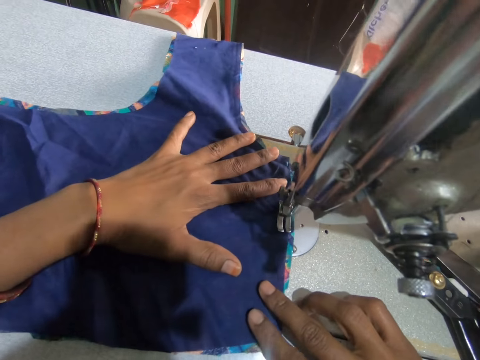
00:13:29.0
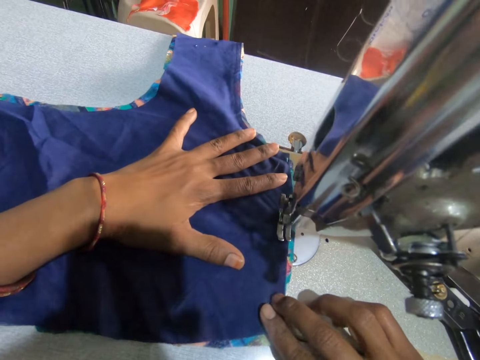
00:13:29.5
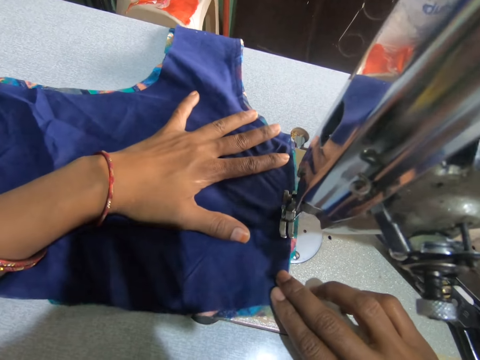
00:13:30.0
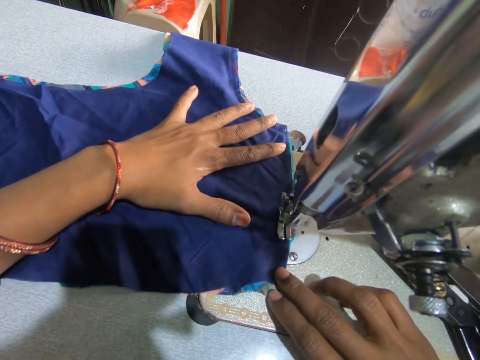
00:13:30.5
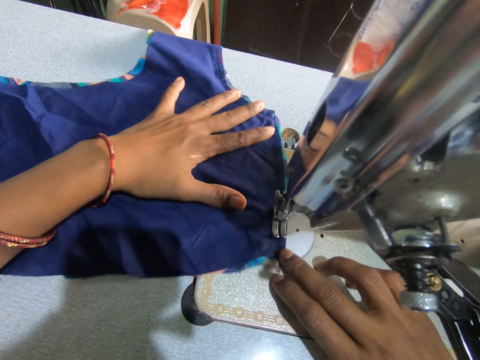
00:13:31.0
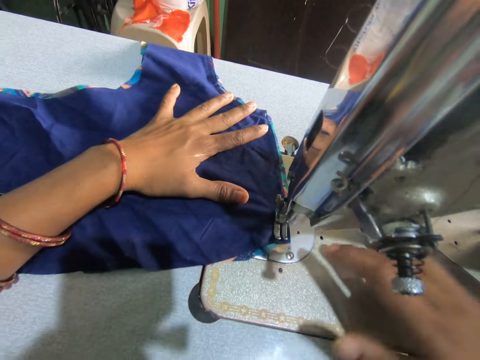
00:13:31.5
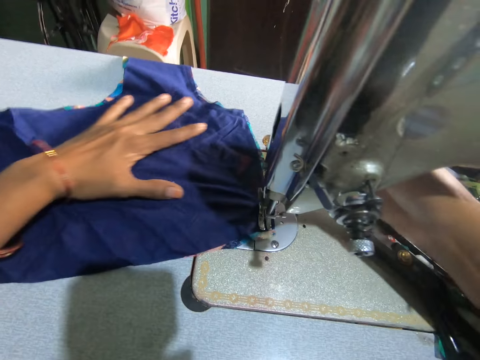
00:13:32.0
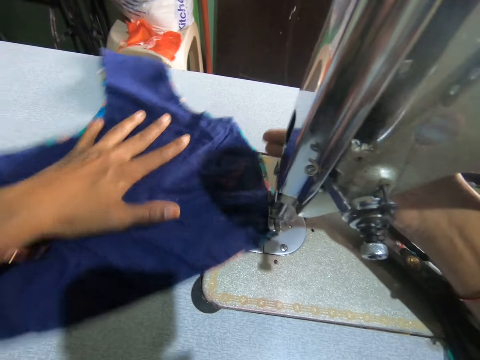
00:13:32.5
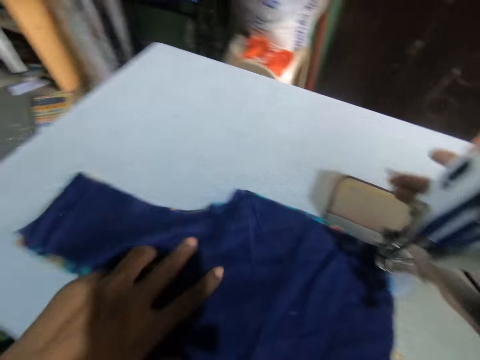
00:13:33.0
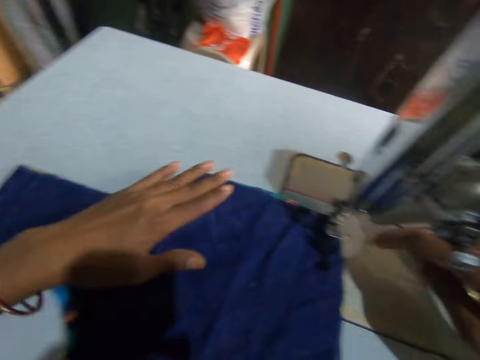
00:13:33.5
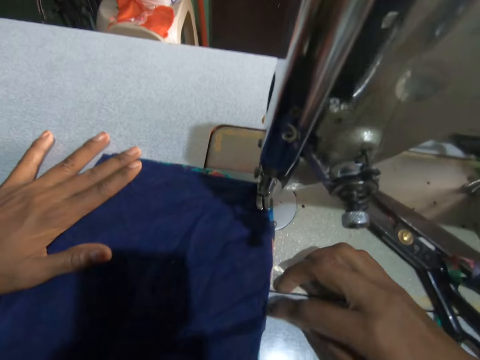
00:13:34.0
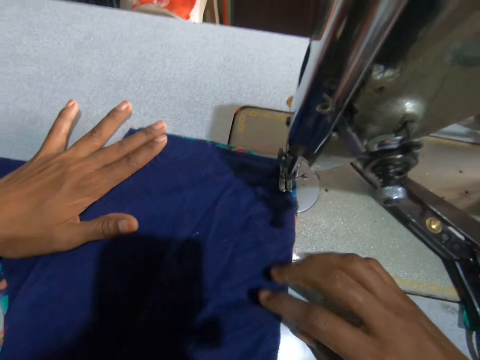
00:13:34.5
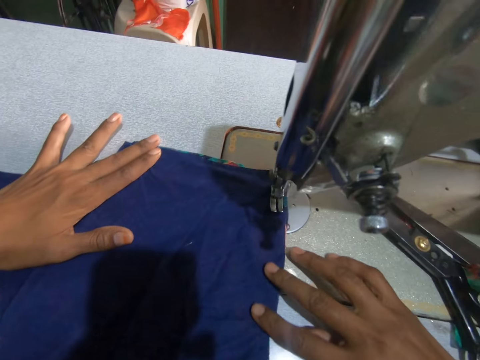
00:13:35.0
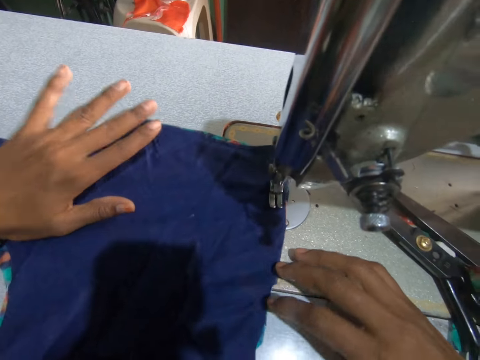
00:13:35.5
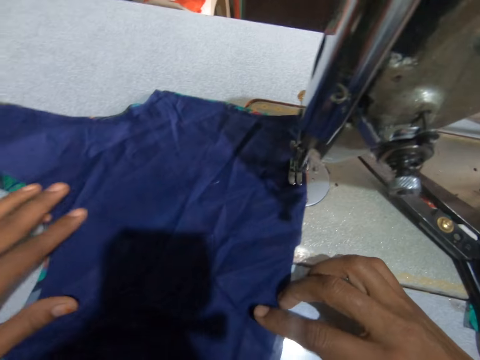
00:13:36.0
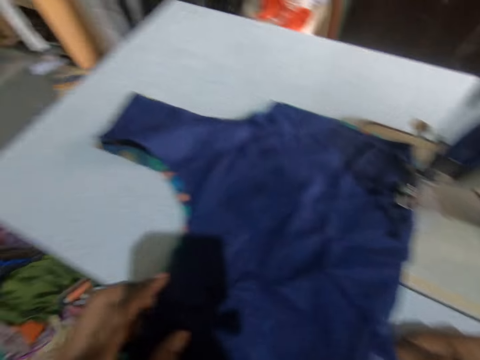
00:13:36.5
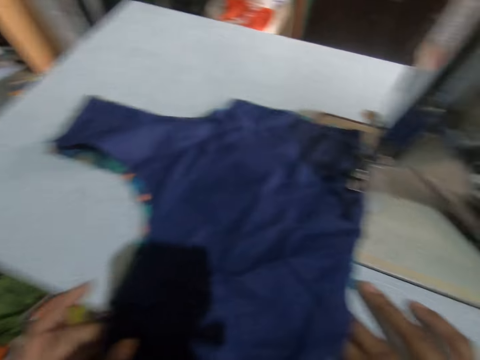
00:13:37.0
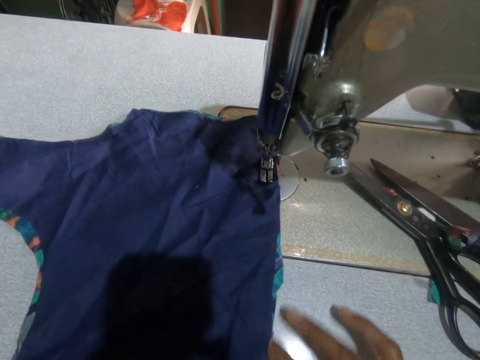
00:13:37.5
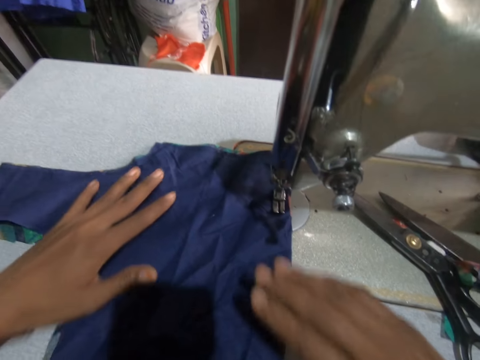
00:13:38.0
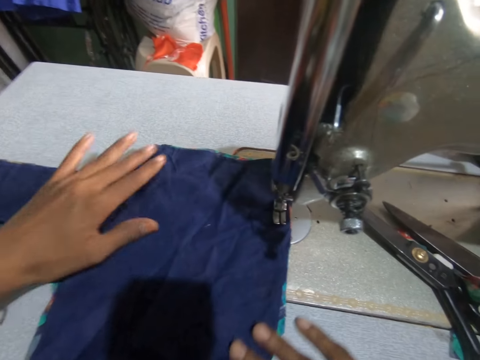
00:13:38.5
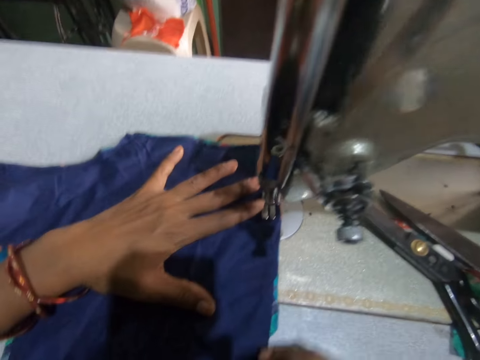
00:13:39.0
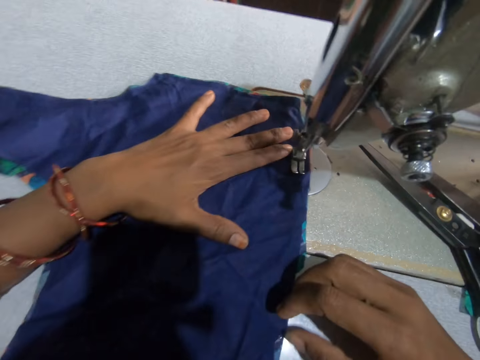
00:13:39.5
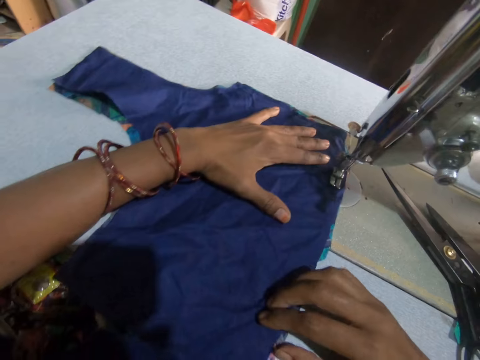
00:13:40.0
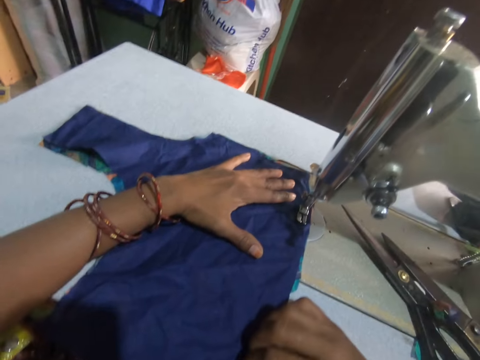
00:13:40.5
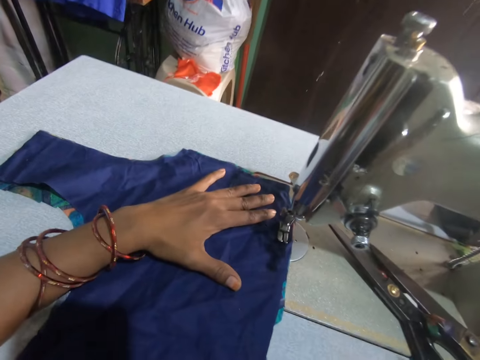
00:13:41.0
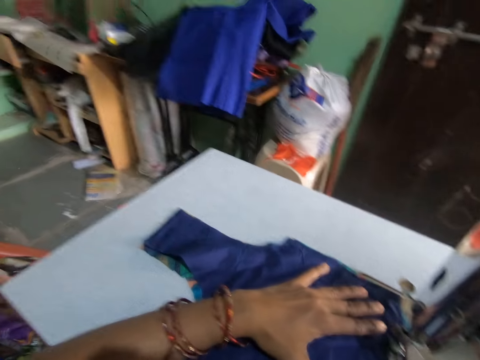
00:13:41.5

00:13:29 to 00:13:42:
The camera wearer sews the fabric. They position the needle. They turn the material. They continue to sew the material. They stretch the fabric.

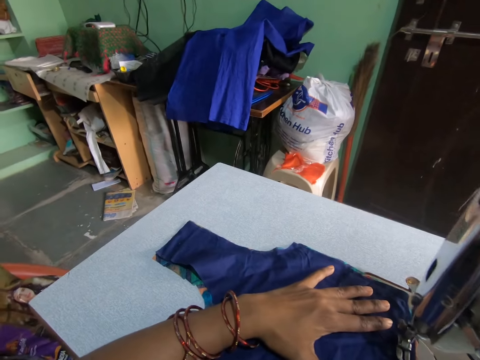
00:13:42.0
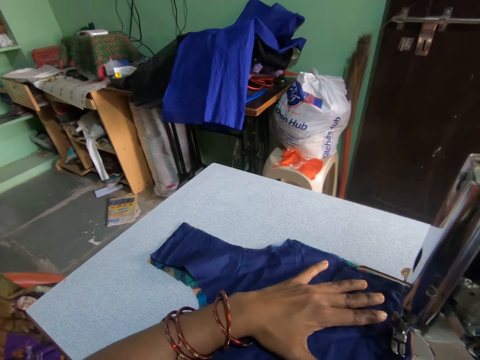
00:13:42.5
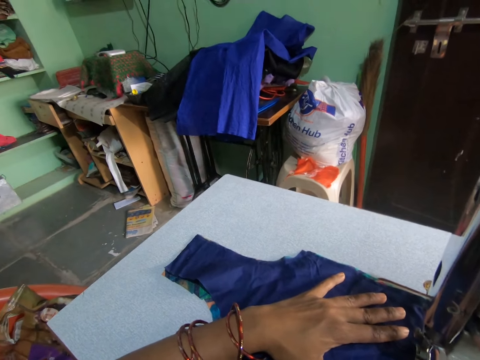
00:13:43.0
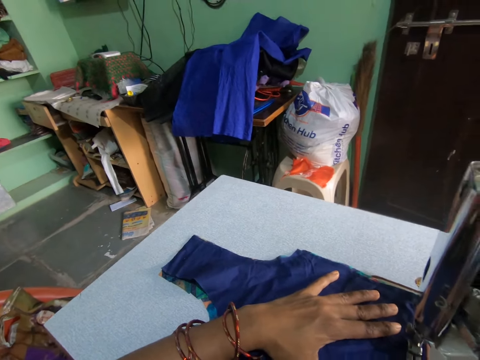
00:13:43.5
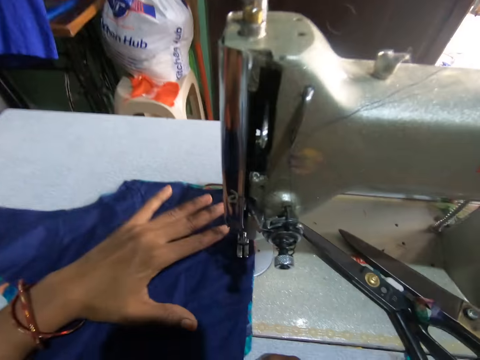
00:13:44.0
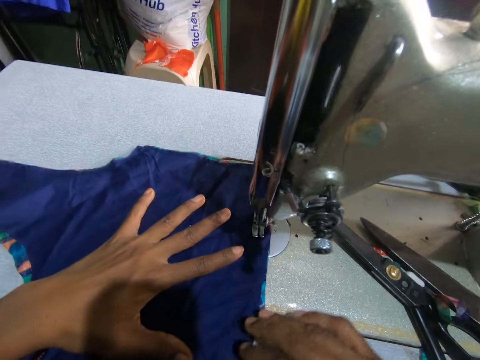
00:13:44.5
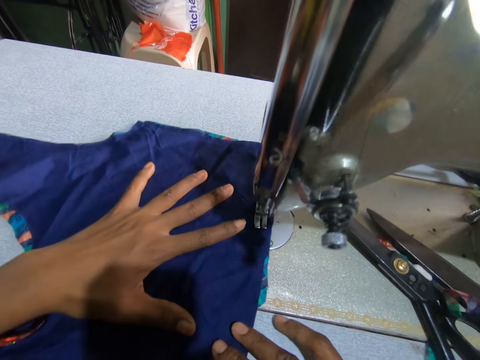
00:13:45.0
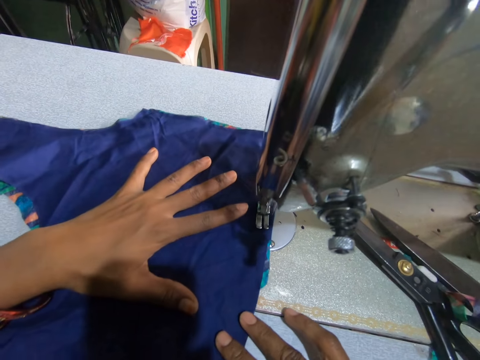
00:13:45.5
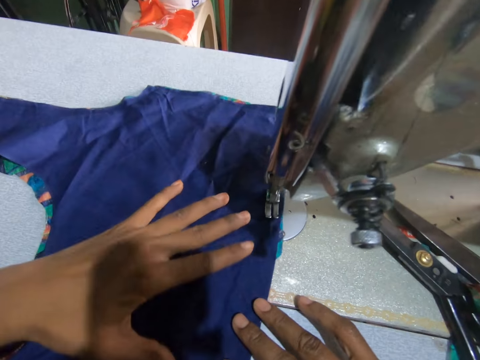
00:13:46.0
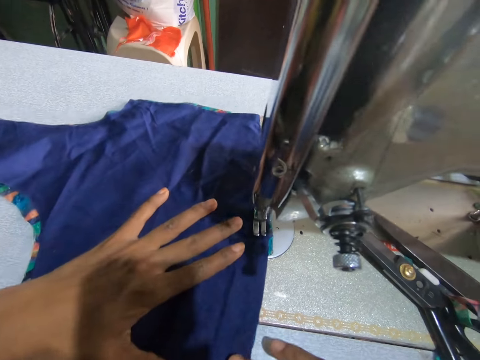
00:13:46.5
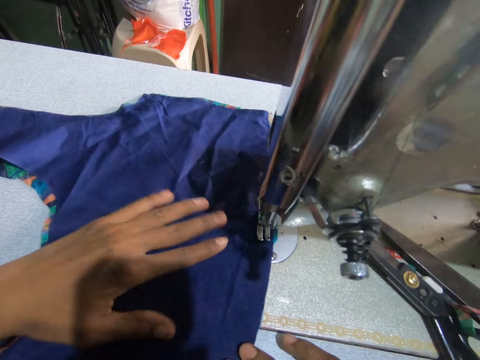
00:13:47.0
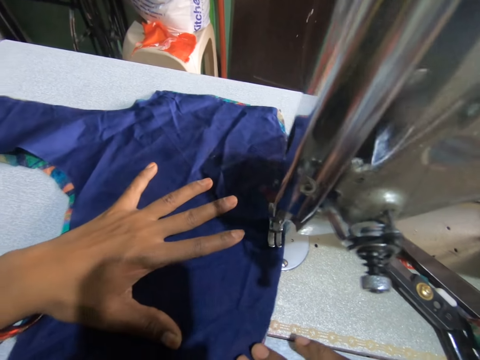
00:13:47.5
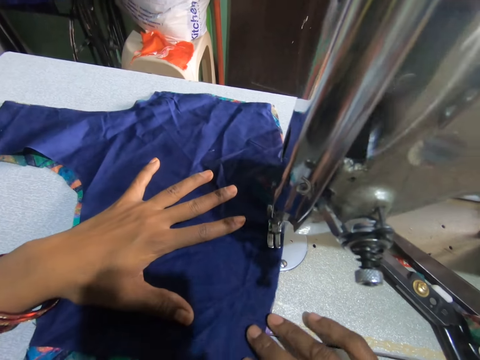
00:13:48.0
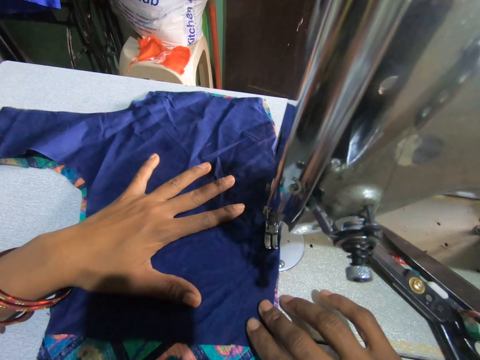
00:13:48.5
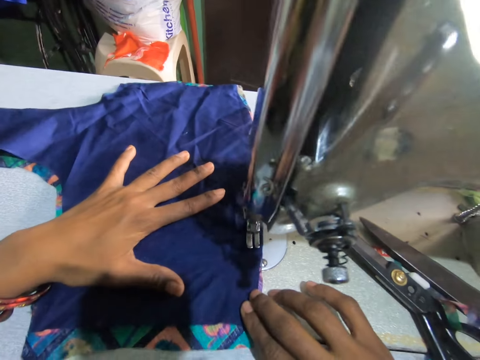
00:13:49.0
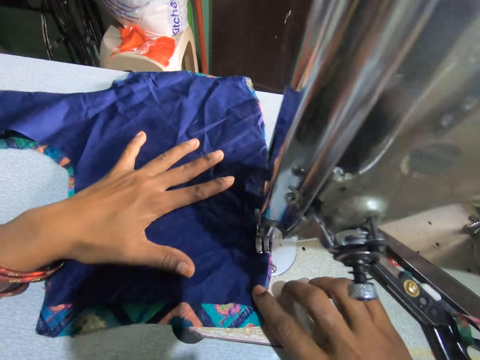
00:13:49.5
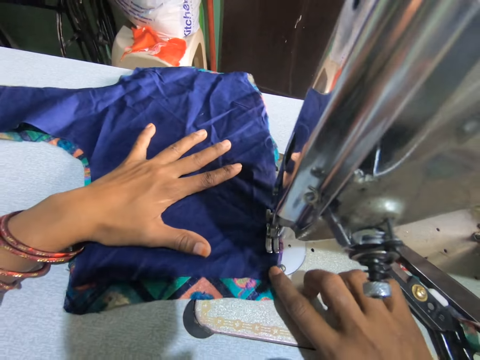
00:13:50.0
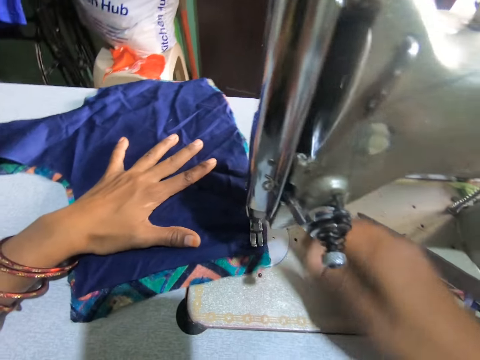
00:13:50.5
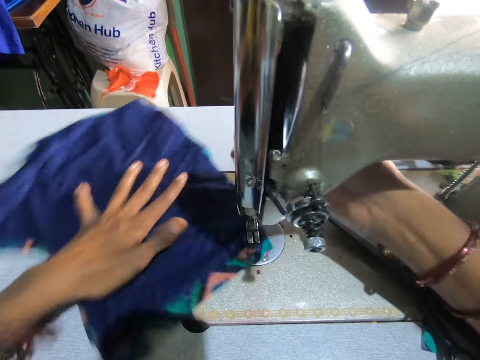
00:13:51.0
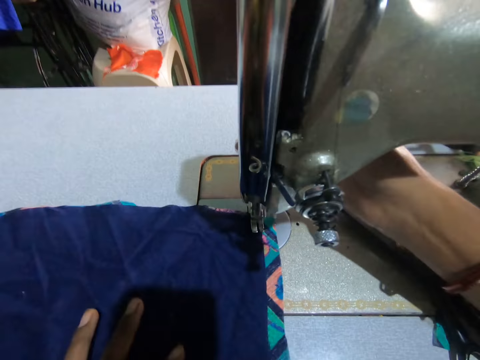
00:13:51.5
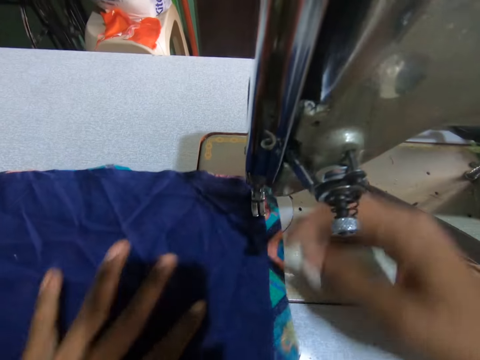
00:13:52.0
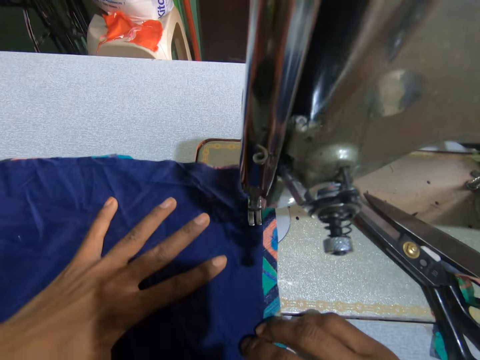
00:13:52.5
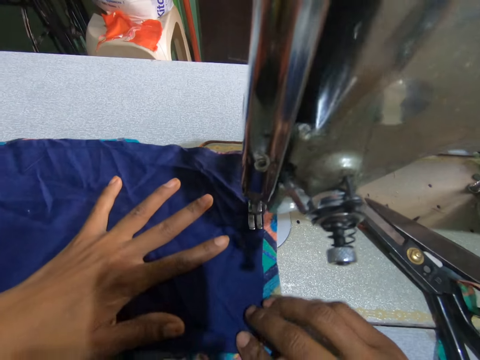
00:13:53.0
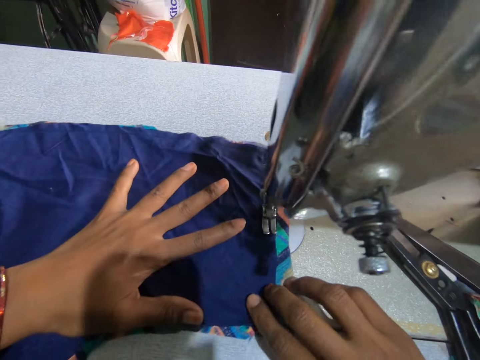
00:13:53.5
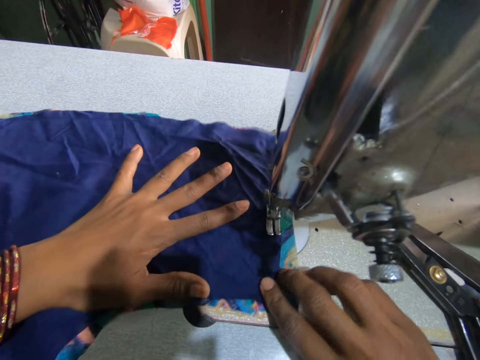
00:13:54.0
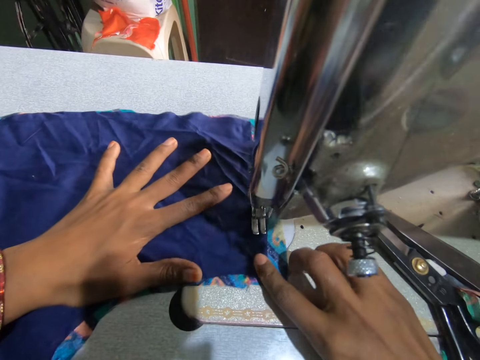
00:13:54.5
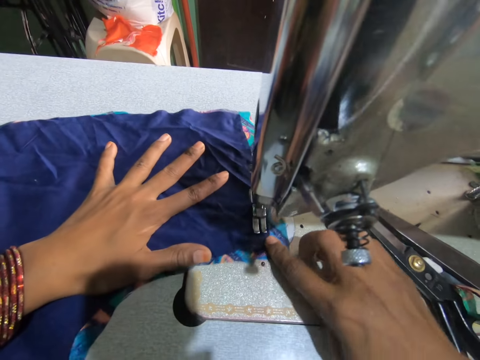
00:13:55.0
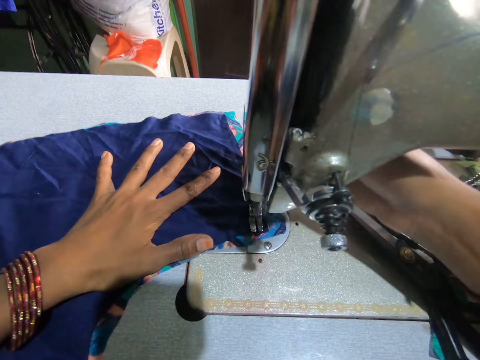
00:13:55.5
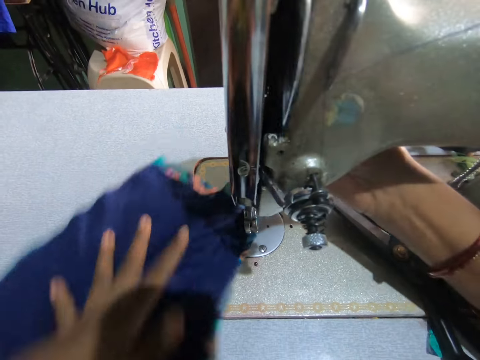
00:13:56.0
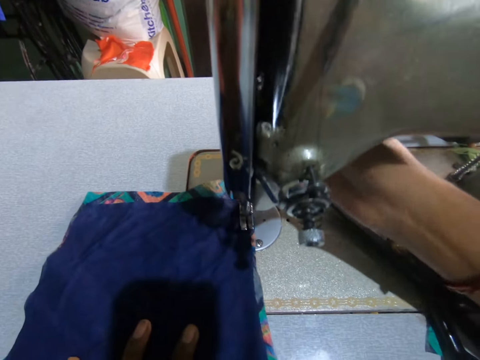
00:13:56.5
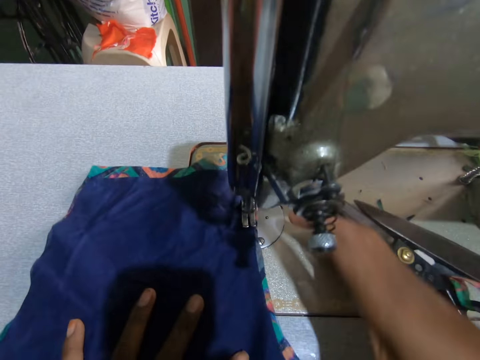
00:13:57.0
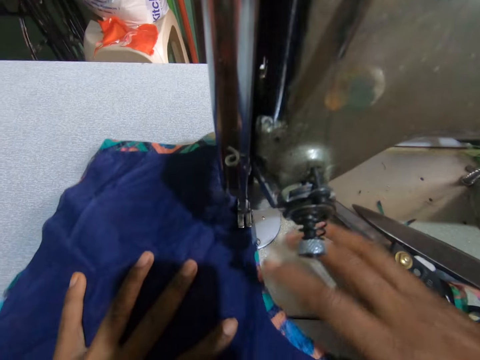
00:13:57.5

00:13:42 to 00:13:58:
The camera wearer sews the fabric. They sew the fabric again. They adjust the sewing machine, adjust the piece of cloth and position the needle on the fabric. They sew the piece of cloth. They adjust the sewing machine, adjust the piece of cloth and position the needle on the fabric. They sew the piece of cloth.
